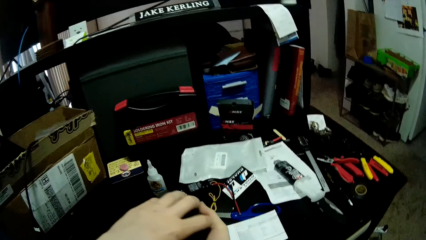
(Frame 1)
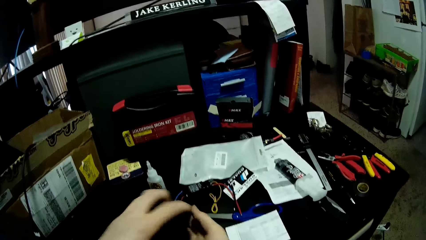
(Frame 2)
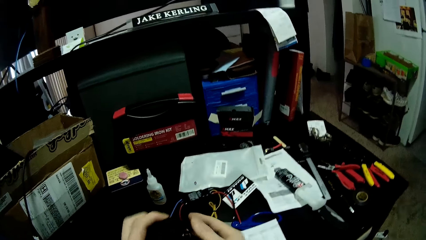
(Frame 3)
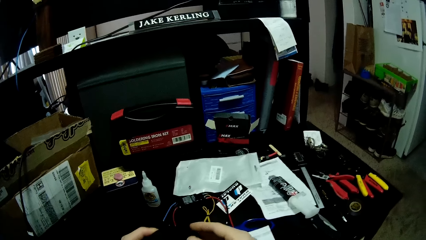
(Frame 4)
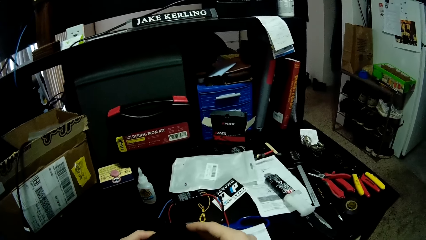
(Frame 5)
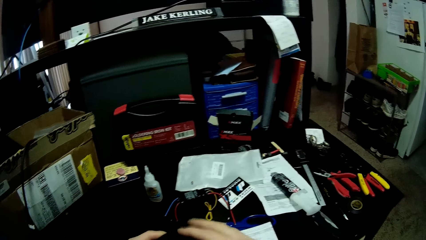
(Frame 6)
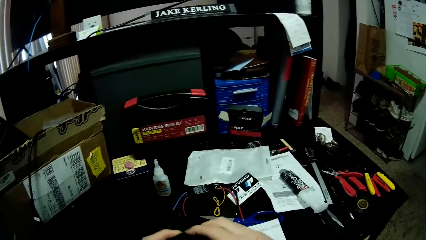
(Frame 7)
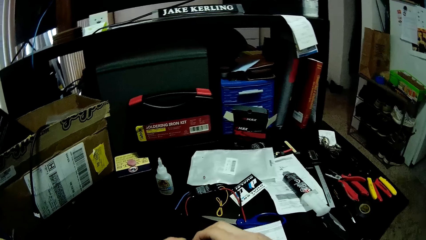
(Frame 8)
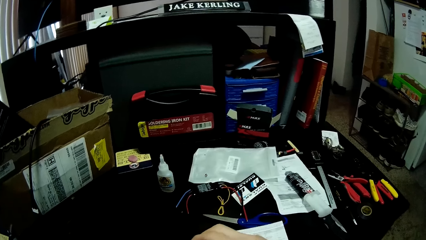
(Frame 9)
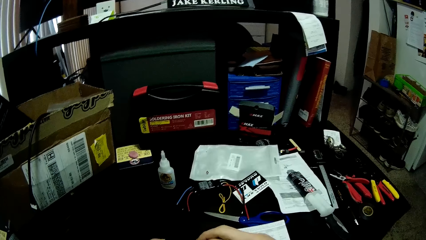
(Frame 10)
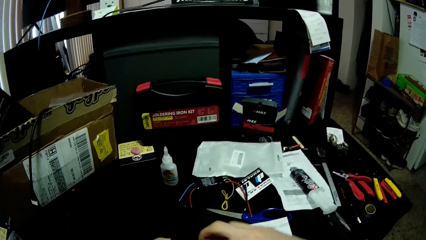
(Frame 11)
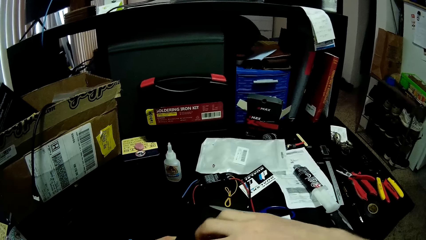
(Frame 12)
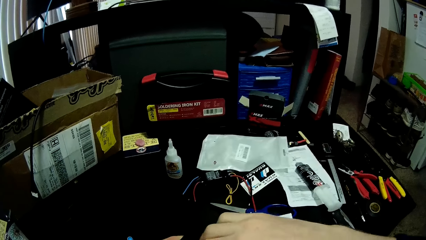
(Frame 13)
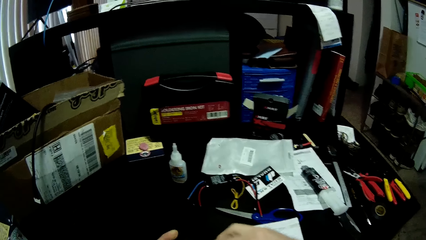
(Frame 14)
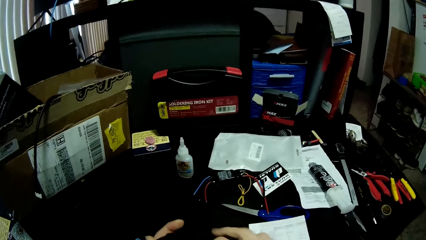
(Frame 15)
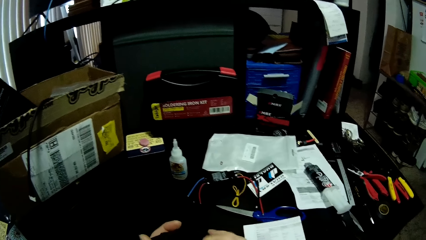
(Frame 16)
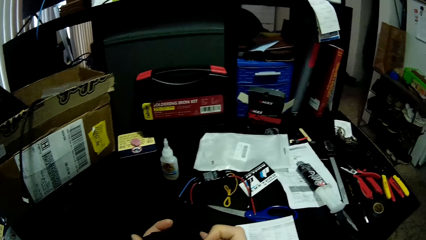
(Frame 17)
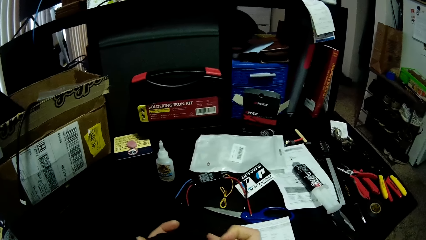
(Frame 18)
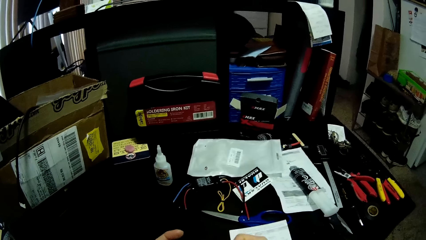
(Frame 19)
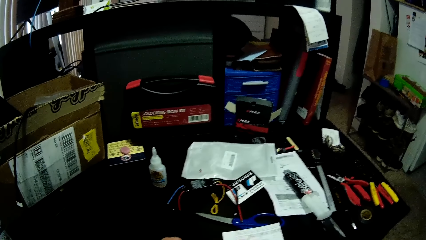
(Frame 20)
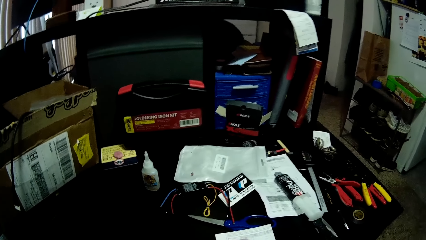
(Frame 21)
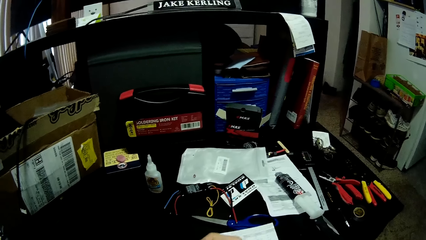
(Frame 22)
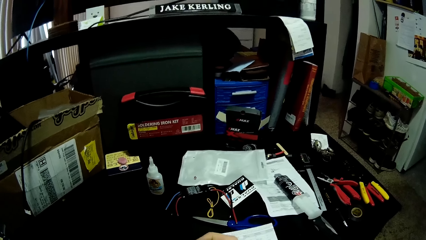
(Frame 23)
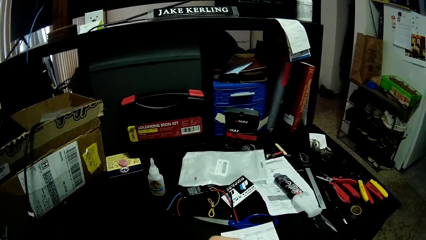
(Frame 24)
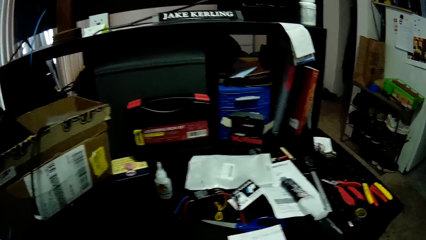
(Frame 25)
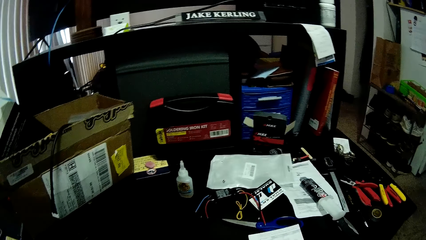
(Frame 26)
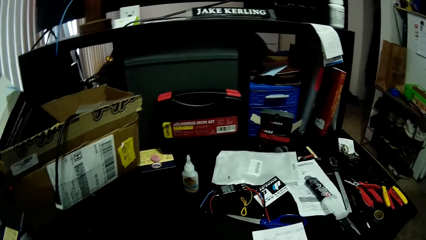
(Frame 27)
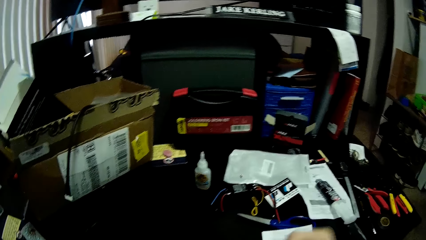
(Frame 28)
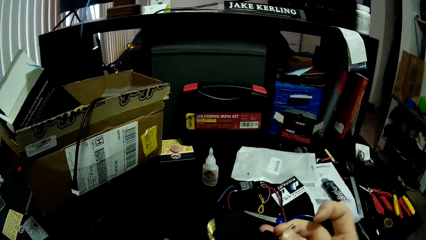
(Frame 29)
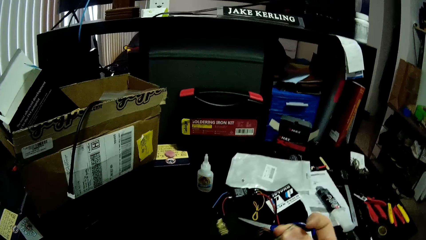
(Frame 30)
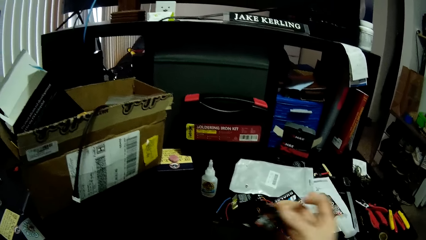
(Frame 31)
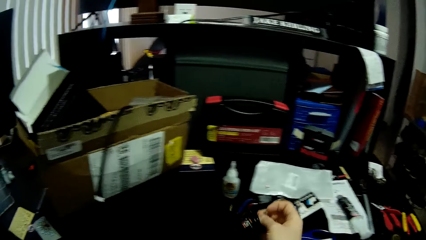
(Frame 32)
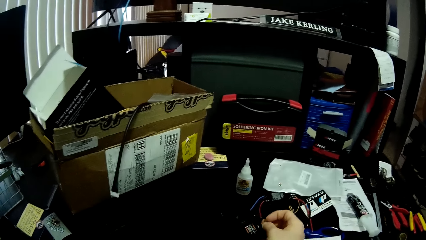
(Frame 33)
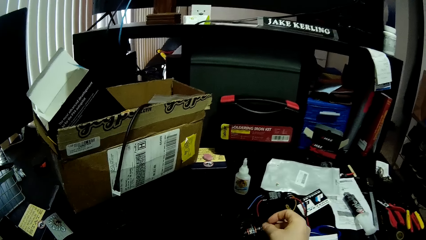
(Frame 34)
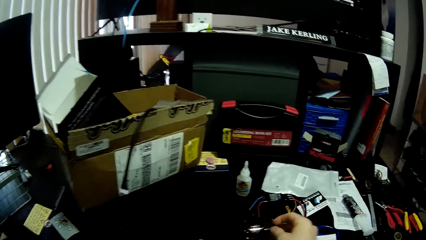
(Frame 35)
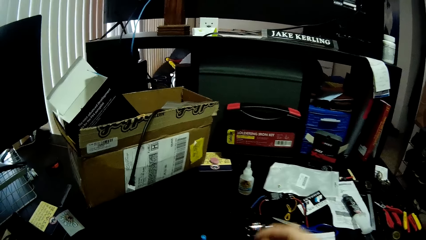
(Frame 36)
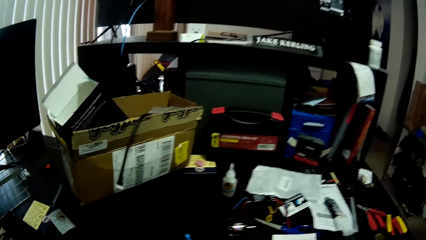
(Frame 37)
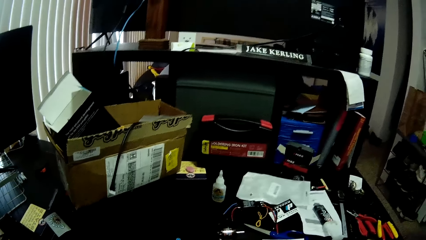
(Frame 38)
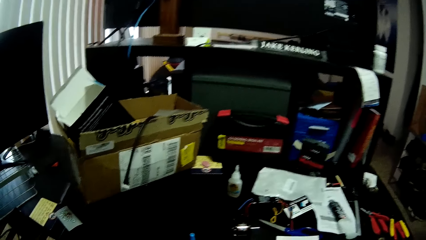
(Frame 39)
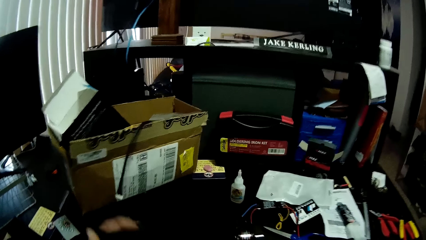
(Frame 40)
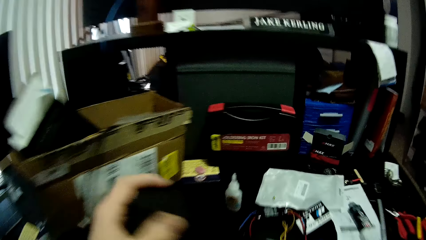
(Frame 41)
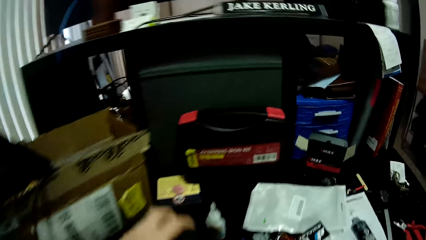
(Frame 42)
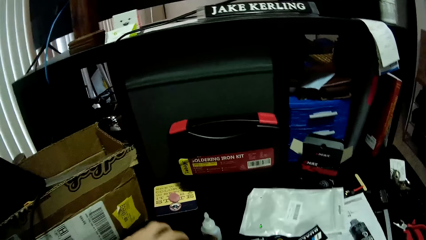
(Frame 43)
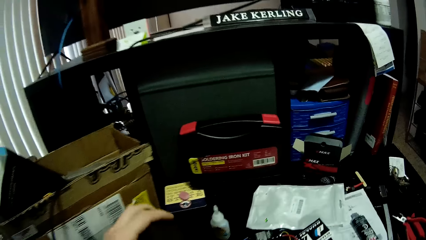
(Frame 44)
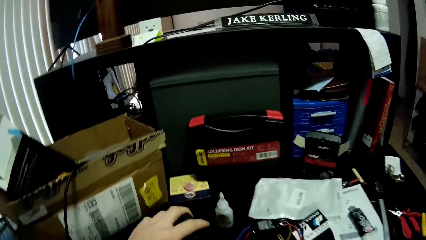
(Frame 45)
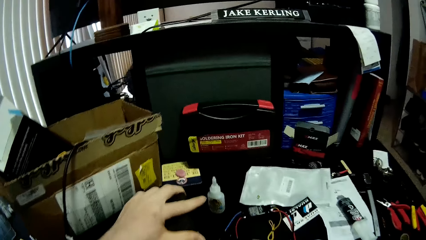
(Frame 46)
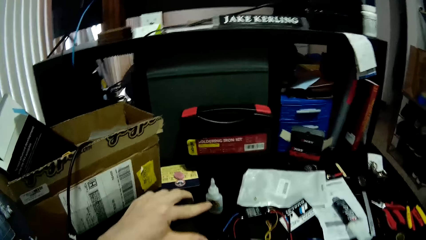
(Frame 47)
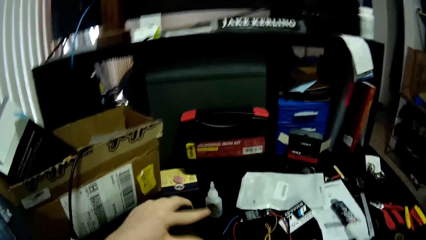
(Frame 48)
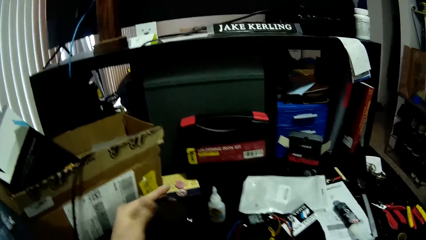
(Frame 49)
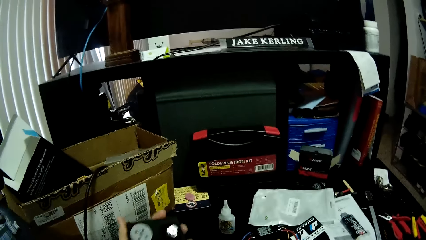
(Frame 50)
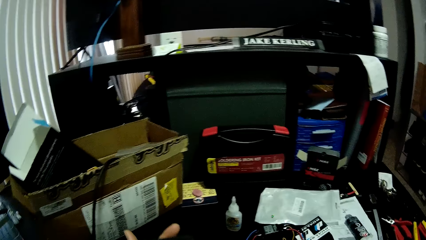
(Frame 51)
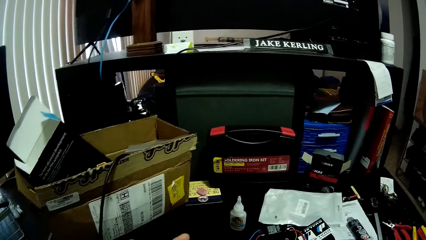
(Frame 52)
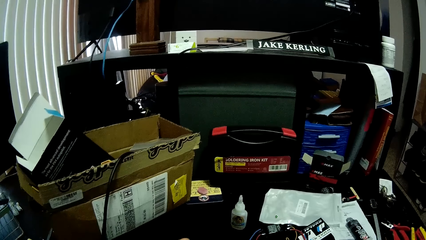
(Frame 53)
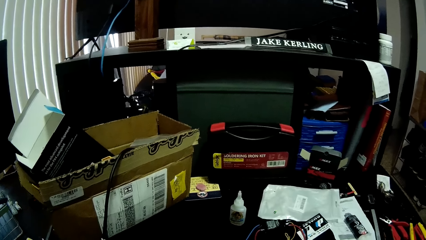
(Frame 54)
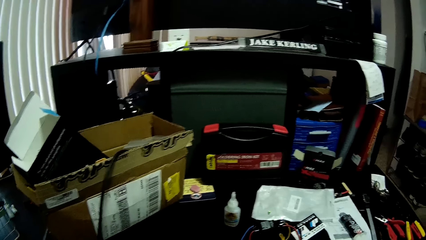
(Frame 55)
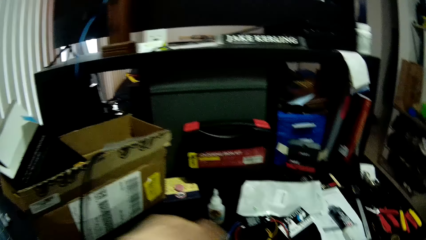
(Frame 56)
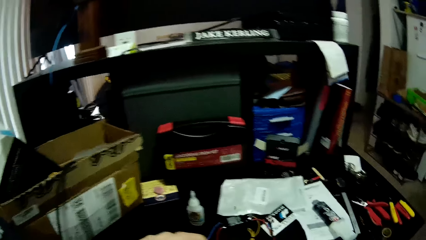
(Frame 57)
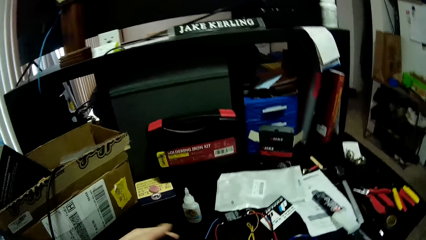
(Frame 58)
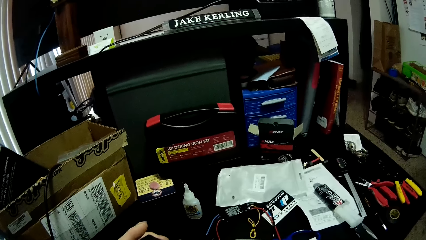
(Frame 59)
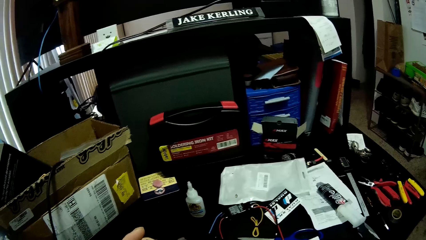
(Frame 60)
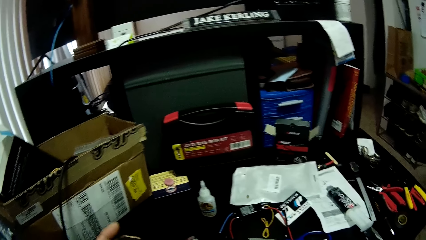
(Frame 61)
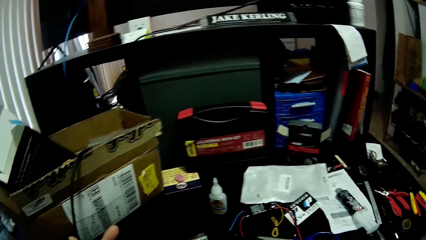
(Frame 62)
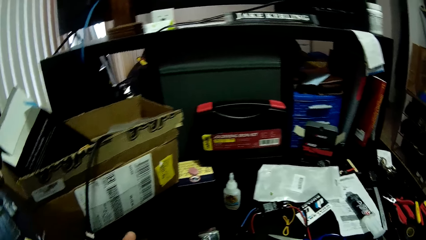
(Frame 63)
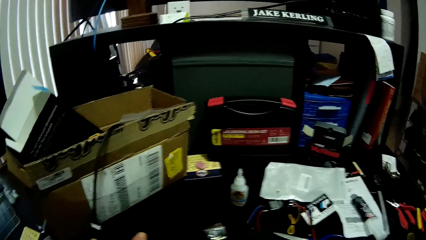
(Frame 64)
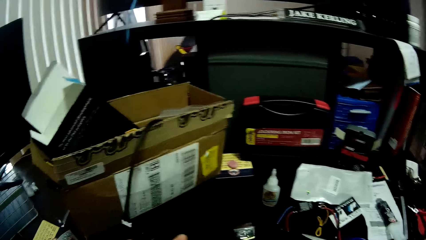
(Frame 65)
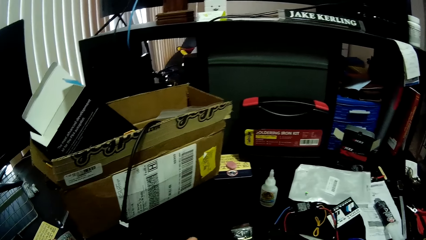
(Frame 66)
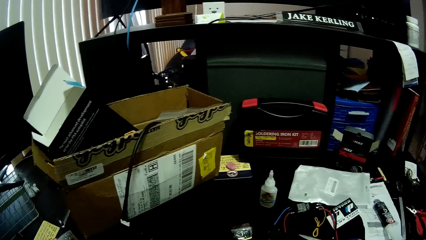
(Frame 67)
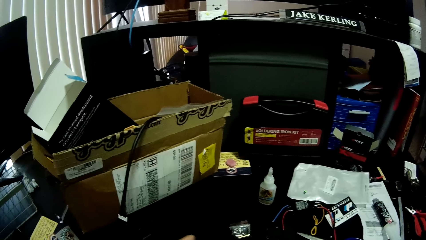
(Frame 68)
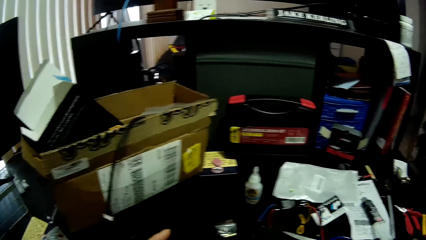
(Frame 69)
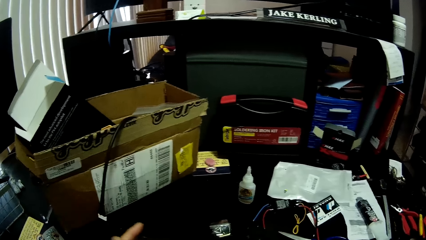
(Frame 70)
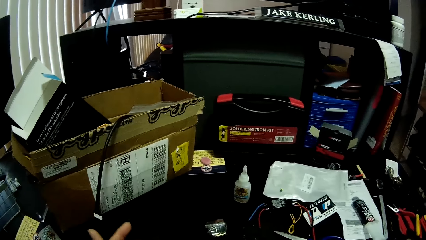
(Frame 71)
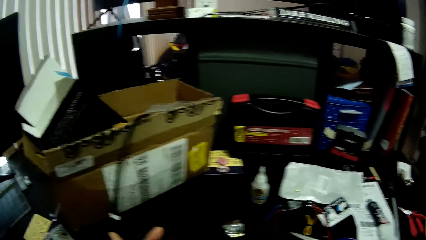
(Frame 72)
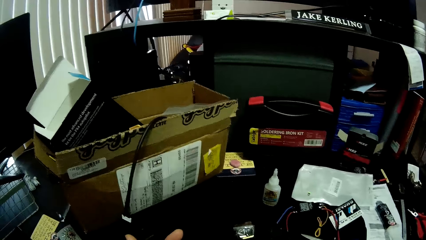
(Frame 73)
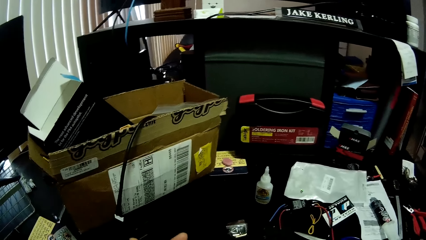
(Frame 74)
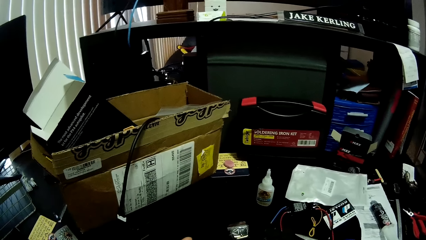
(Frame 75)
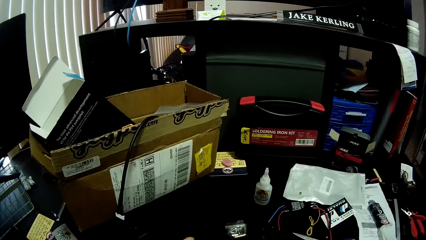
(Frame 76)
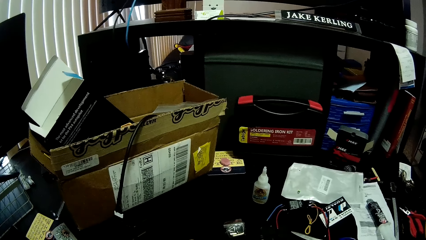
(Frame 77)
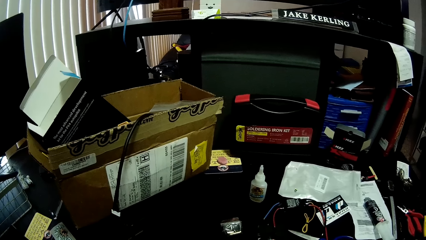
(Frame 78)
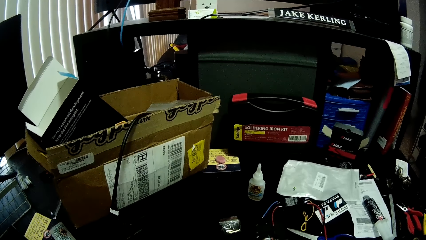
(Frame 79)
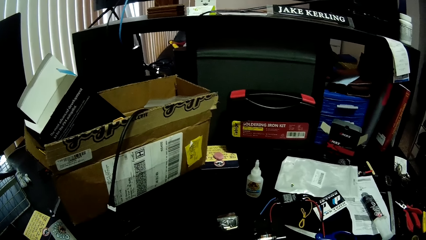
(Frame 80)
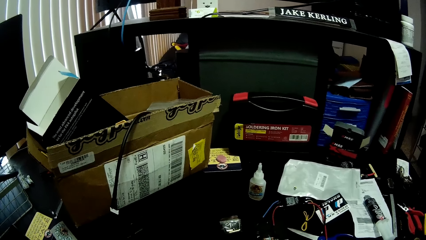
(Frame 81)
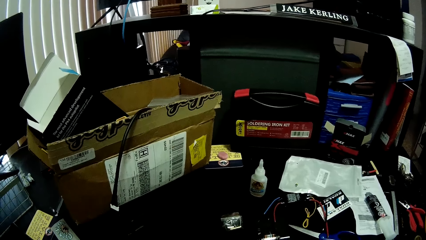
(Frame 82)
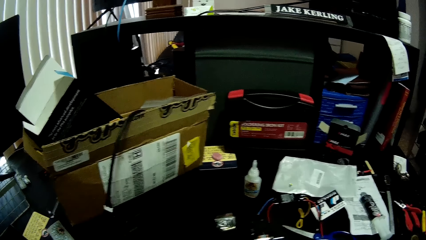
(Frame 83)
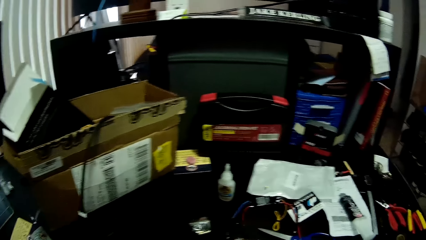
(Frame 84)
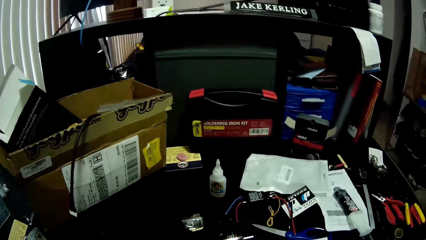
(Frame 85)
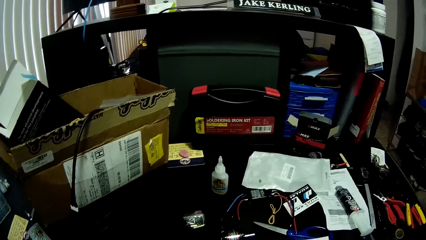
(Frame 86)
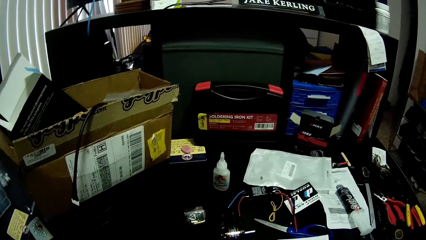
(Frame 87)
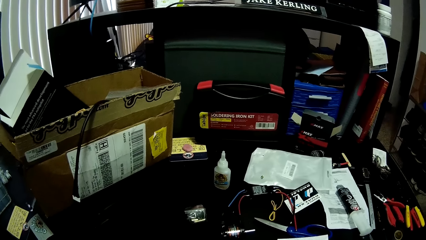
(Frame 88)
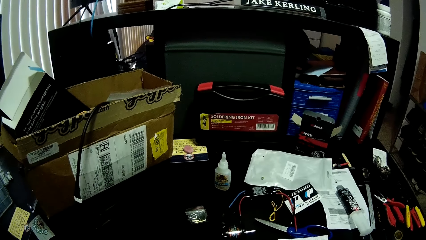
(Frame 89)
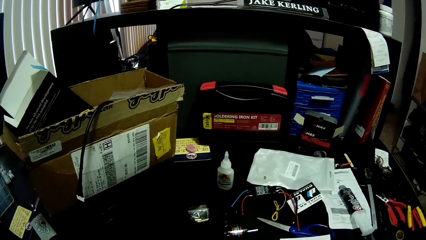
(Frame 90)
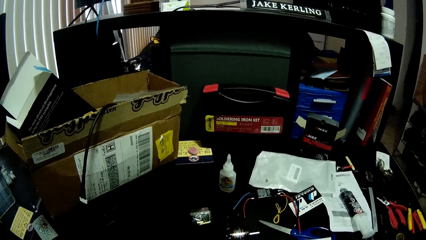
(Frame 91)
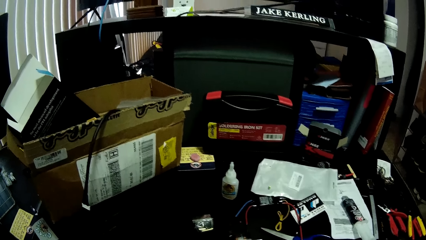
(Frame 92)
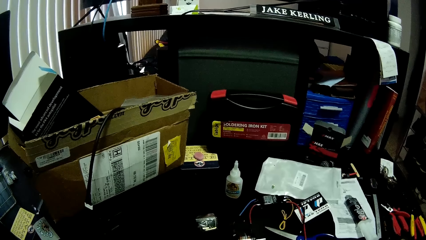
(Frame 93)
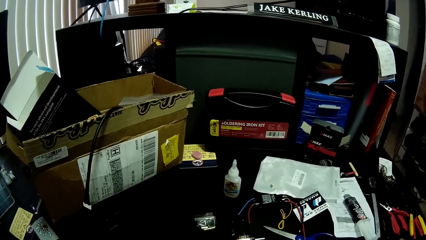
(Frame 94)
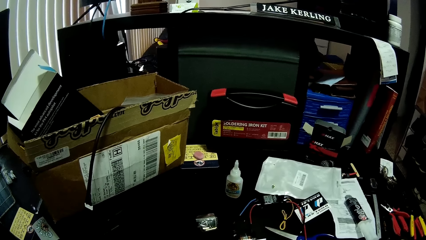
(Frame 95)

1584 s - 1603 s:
The camera wearer holds a machine part in hands. They drop the machine part on the table. They point at the liquid bottle. They adjust the machine part on the table.
